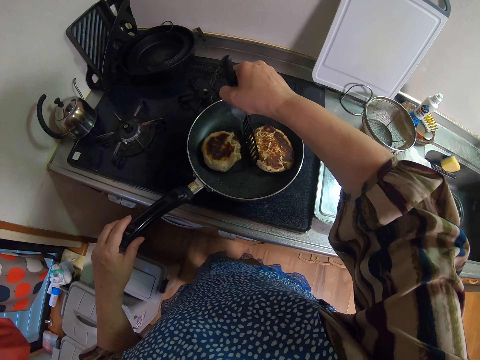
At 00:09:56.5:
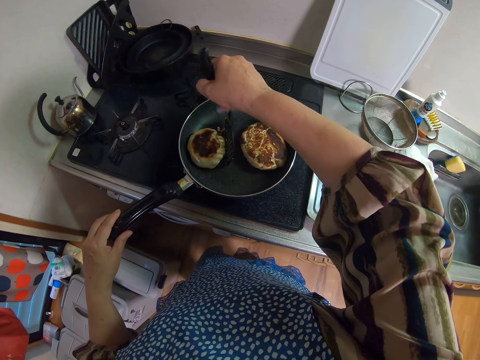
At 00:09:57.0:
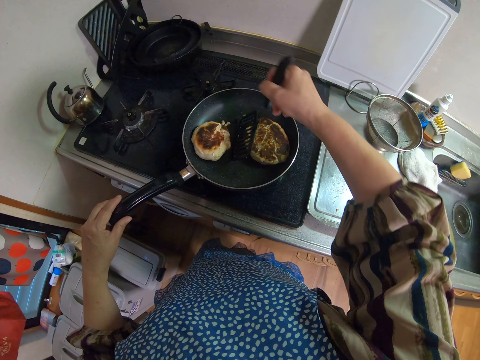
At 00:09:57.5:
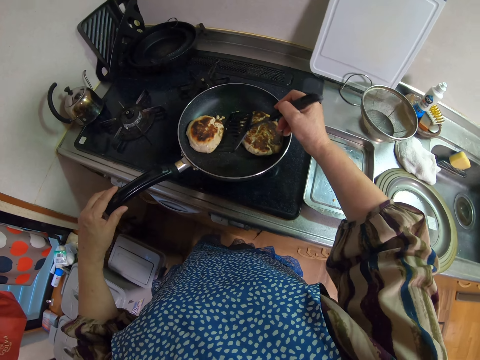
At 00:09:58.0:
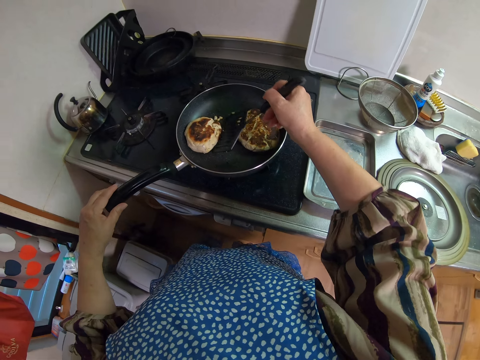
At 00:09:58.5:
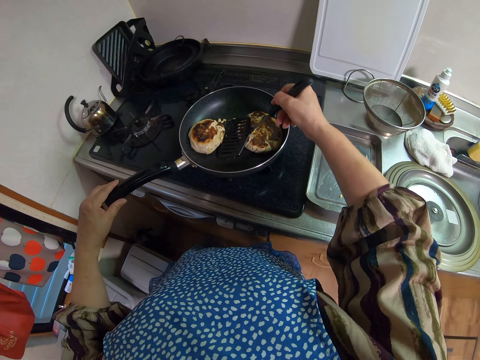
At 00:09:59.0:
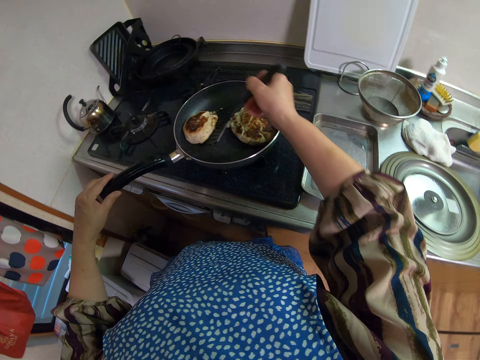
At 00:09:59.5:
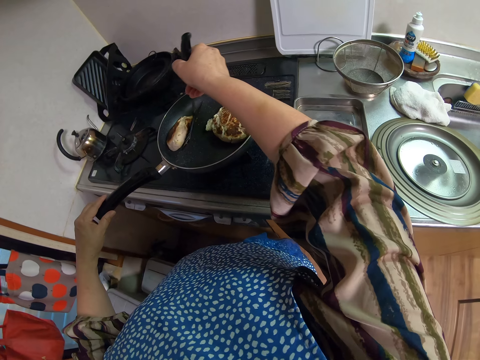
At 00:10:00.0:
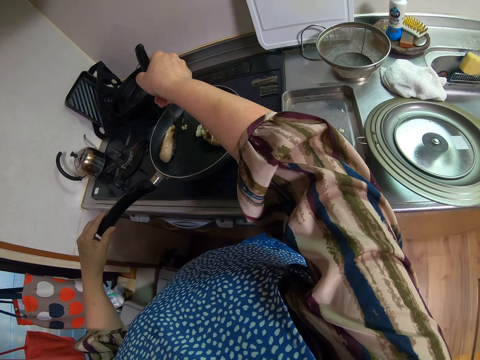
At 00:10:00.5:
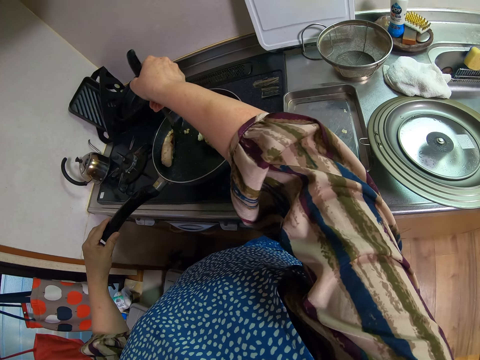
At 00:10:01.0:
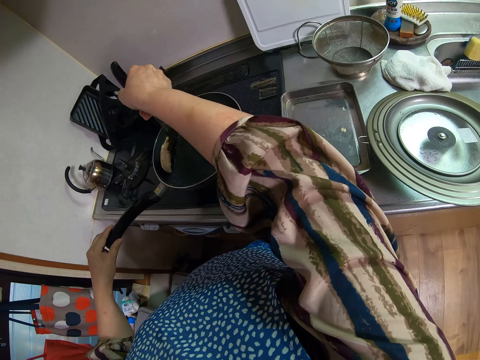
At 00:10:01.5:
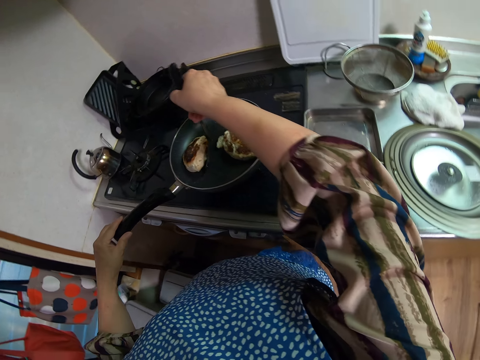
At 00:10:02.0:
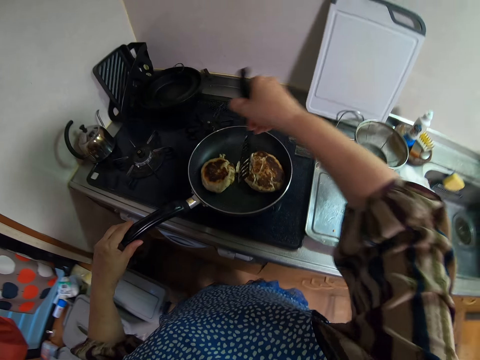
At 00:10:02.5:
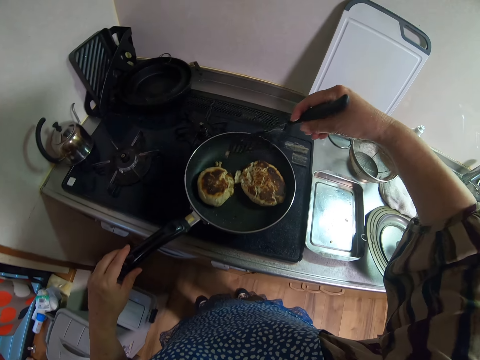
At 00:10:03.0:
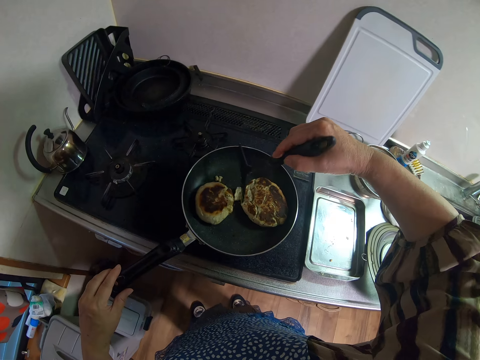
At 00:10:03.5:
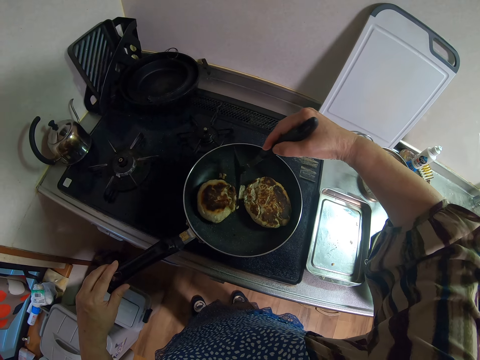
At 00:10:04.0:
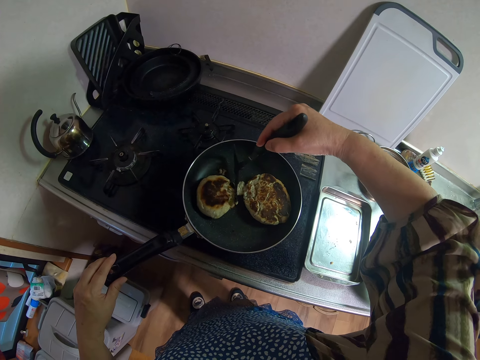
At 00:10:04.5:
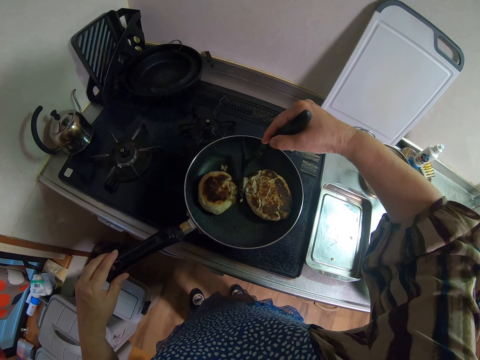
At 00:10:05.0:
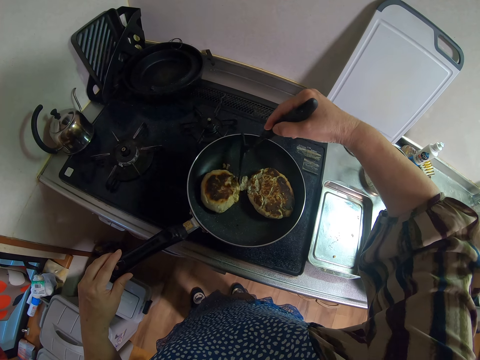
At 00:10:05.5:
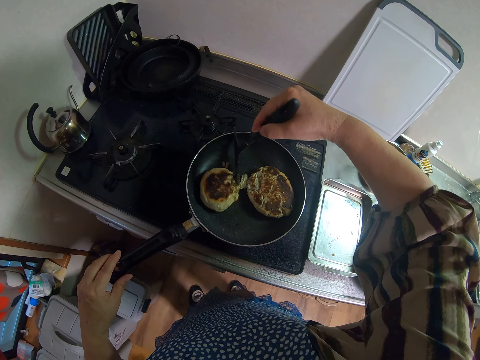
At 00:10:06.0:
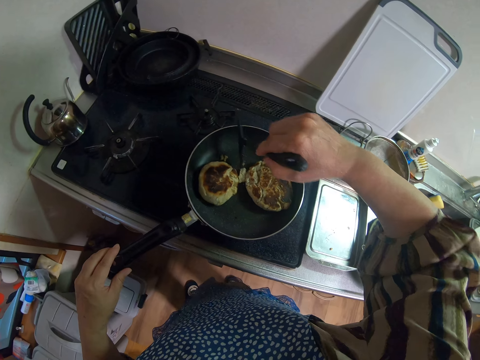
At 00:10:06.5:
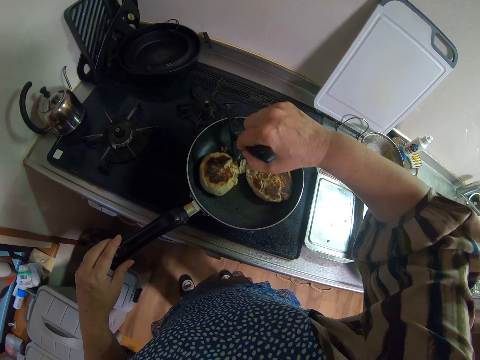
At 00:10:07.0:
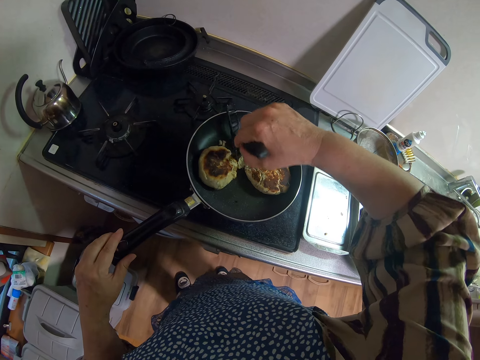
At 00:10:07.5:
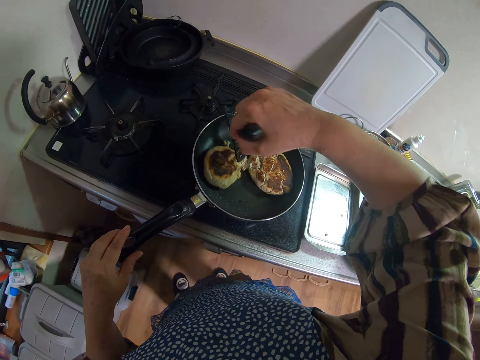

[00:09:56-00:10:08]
The camera wearer moves the dough in the frying pan with the turner. She holds the frying pan with her left hand. She scoops the scones in the frying pan.

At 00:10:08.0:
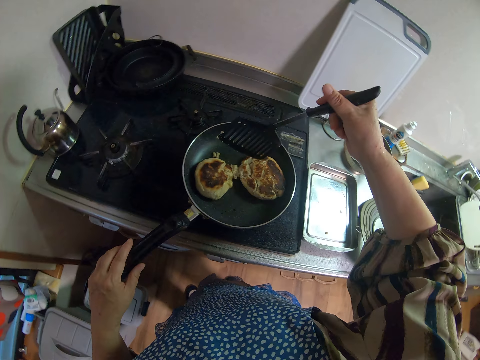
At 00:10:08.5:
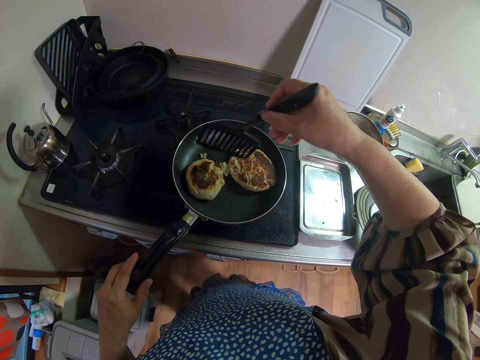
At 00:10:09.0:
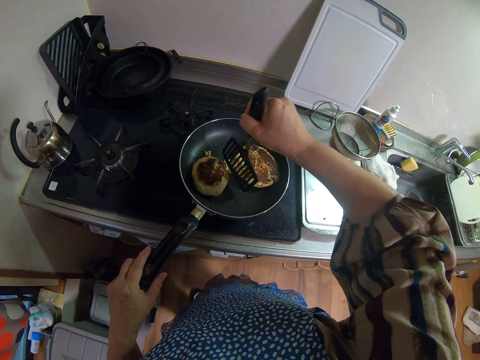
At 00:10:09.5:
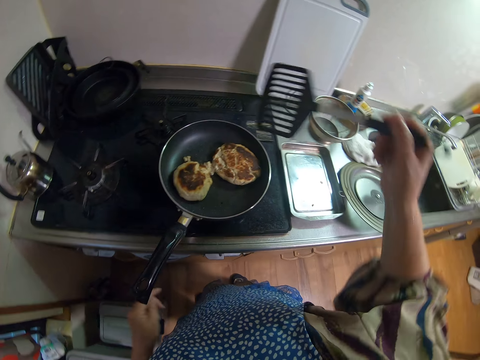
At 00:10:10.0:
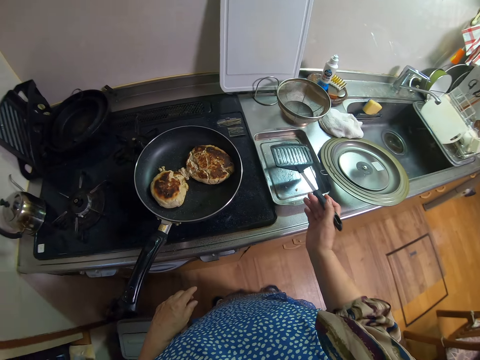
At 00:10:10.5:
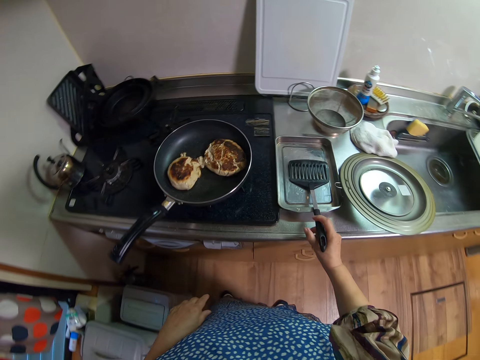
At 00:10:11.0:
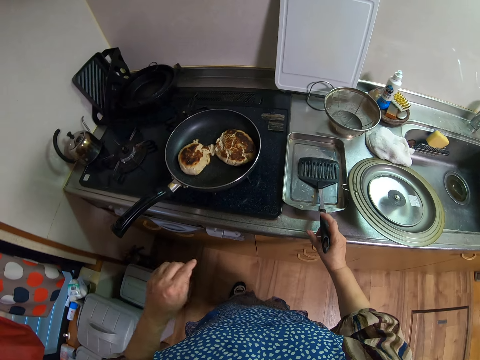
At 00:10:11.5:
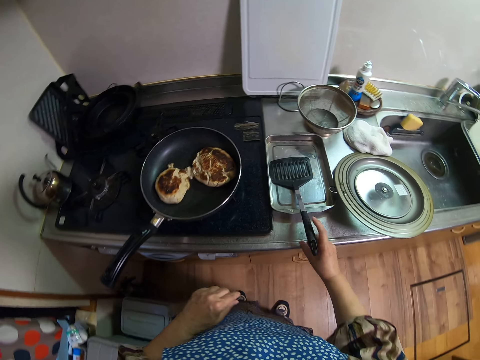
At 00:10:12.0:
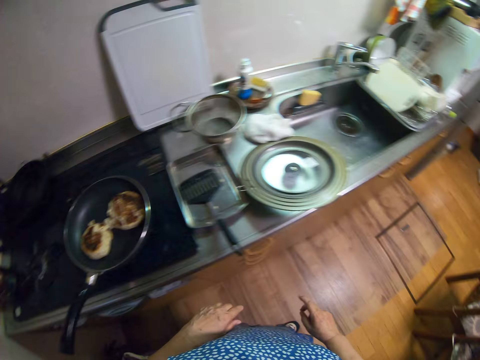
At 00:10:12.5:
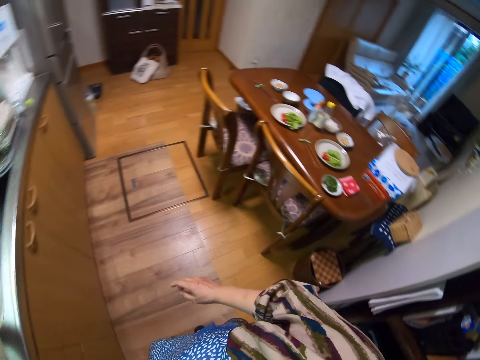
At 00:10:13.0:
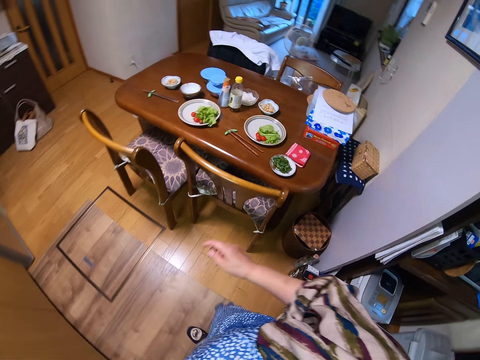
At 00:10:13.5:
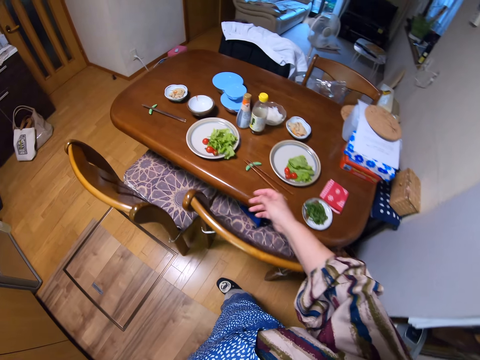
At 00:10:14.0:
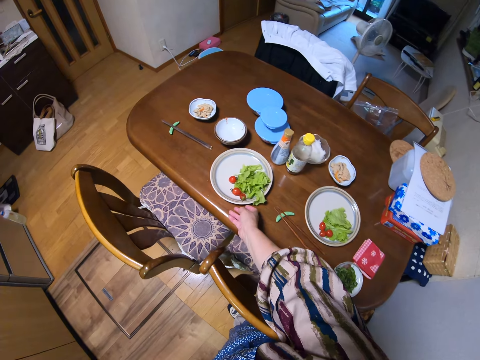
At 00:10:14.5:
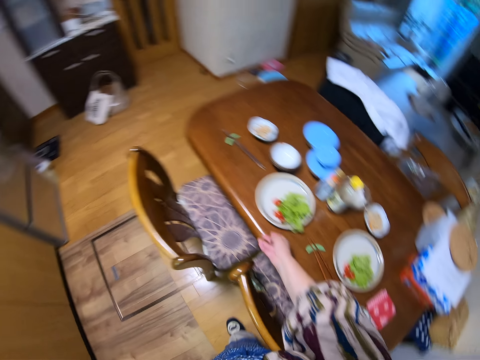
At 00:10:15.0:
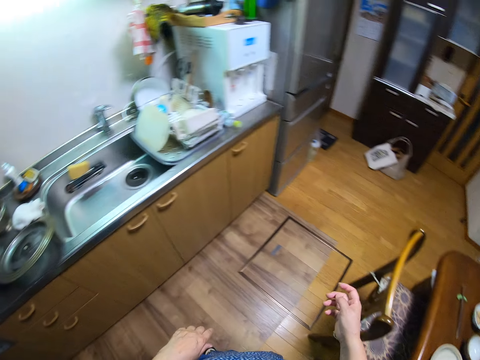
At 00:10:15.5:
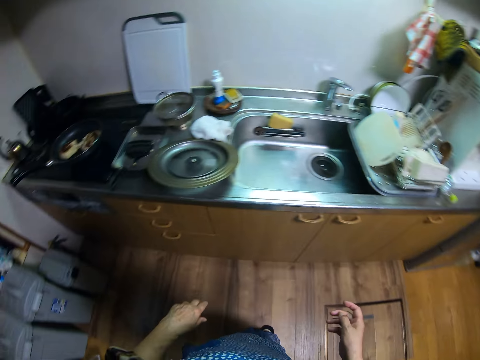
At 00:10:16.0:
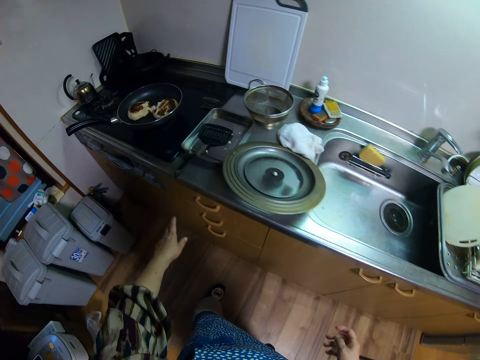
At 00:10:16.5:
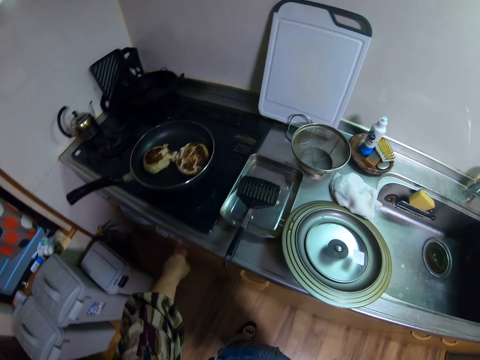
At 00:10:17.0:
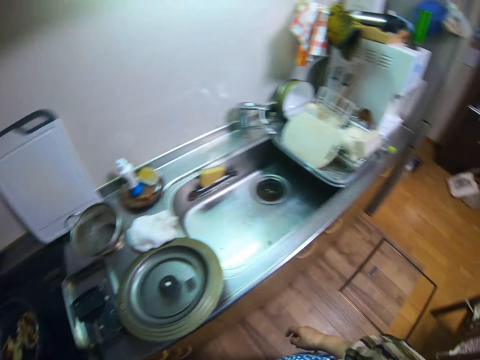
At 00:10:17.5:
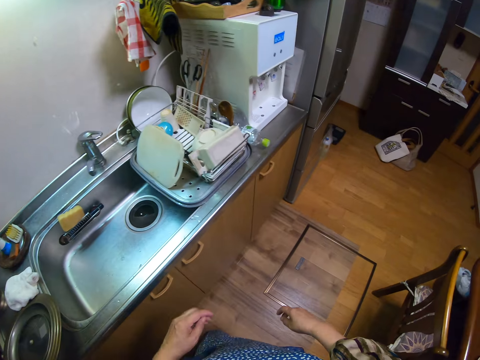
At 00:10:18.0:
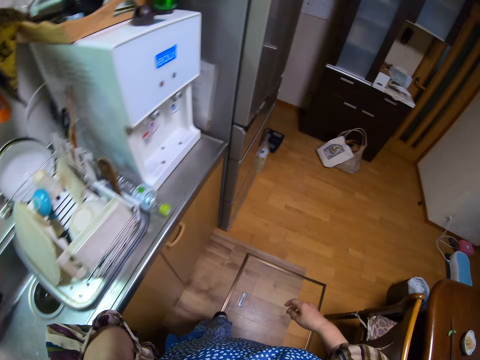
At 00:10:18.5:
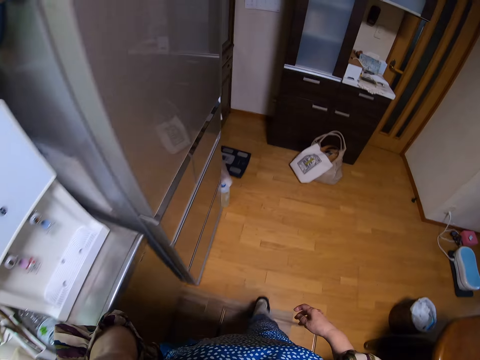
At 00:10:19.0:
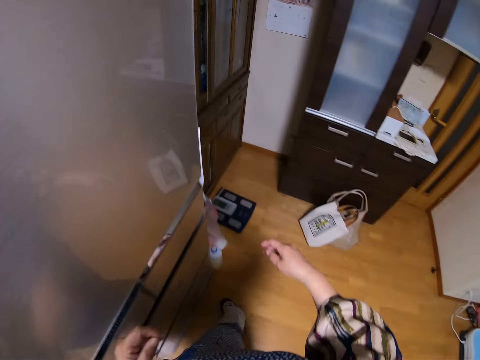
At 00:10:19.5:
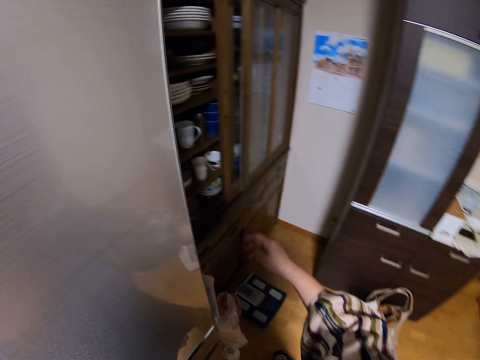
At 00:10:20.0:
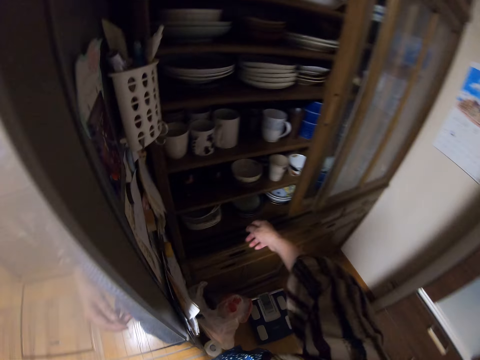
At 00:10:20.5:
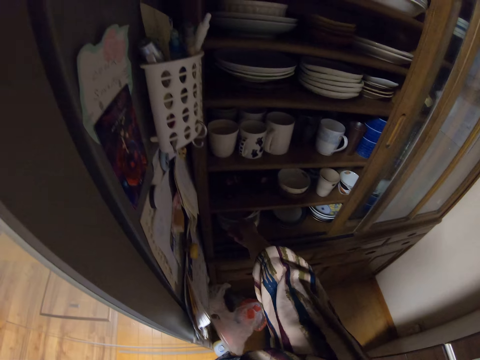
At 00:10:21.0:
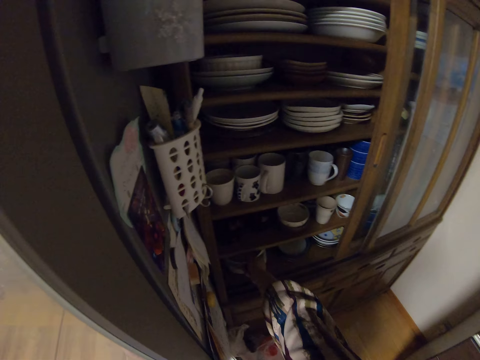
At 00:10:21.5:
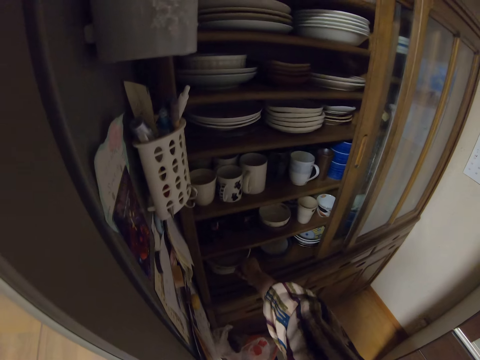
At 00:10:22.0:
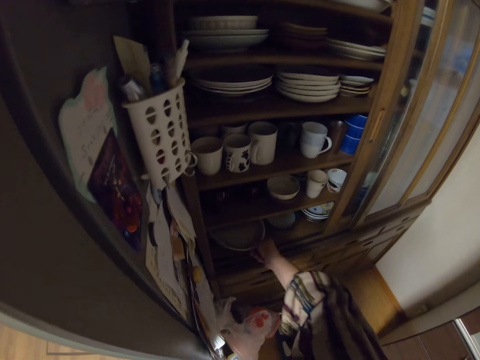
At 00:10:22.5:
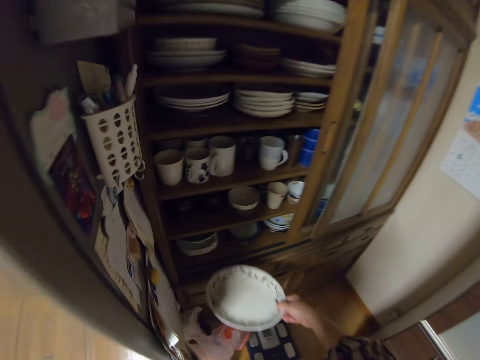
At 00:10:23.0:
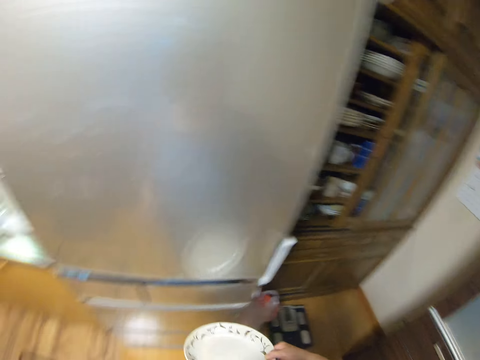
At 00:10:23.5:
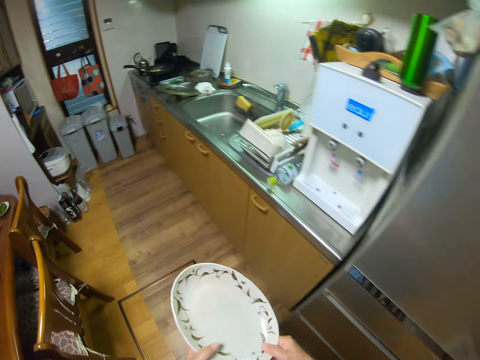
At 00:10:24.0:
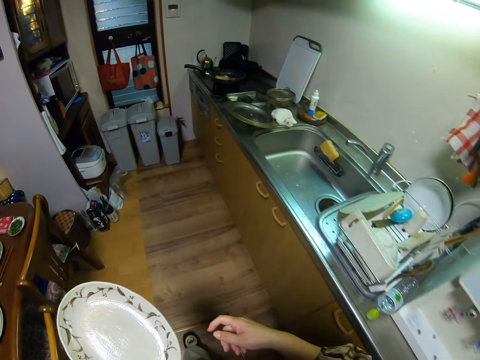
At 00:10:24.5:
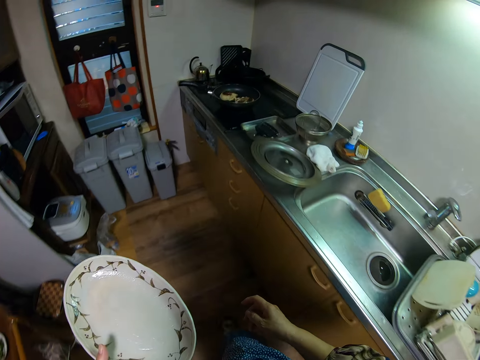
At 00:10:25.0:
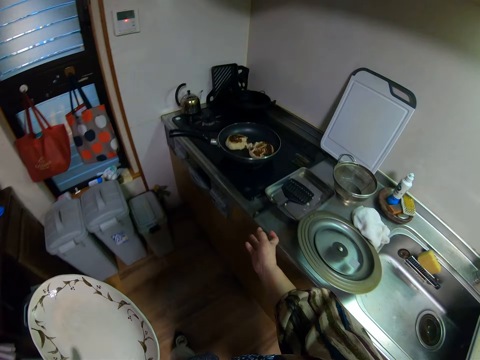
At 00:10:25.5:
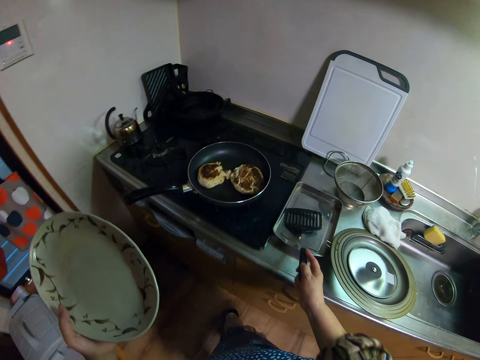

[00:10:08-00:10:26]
The camera wearer removes the serving spoon from the frying pan. She places the turner on the tray. She puts the frying pan on the sink. She walks around the kitchen. She touches a plate on a table. She adjusts a stove with her left hand. She touches her face with her left hand. She picks up the serving plate from the cupboard. She passes the plate from her right hand to her left hand. She walks from the cupboard to the sink.
